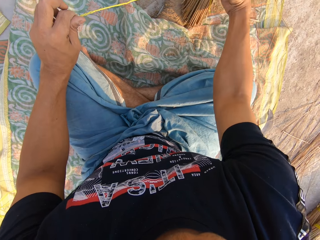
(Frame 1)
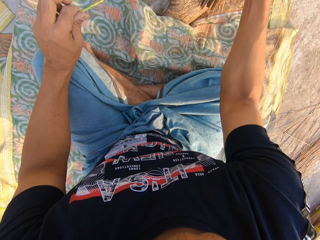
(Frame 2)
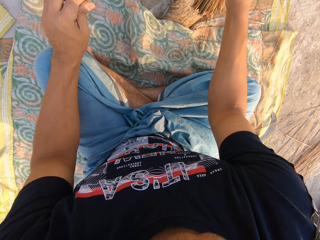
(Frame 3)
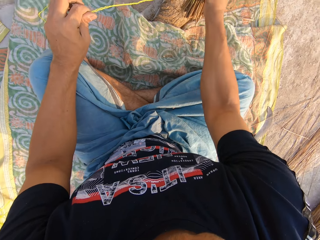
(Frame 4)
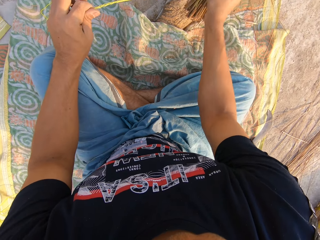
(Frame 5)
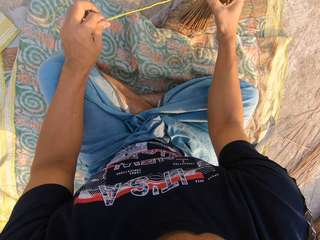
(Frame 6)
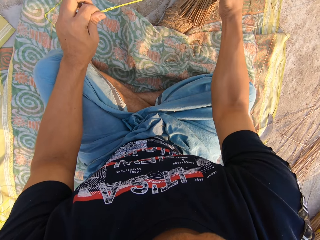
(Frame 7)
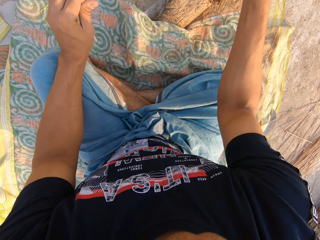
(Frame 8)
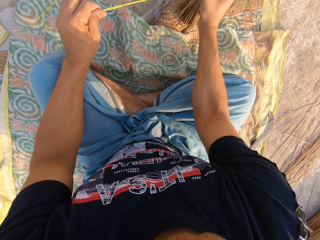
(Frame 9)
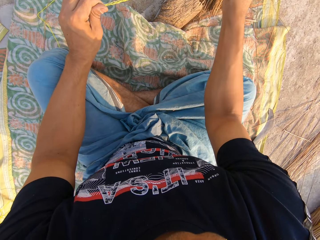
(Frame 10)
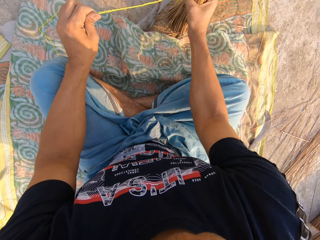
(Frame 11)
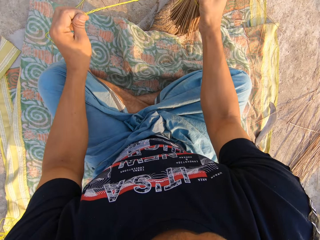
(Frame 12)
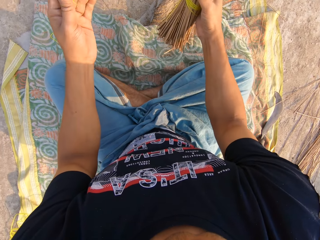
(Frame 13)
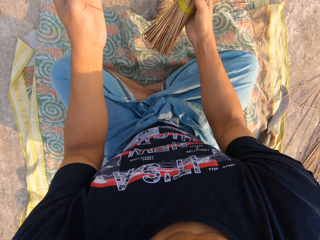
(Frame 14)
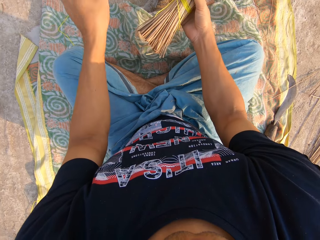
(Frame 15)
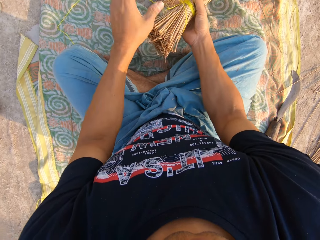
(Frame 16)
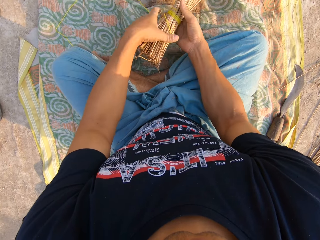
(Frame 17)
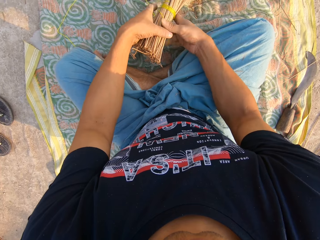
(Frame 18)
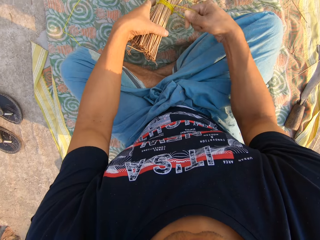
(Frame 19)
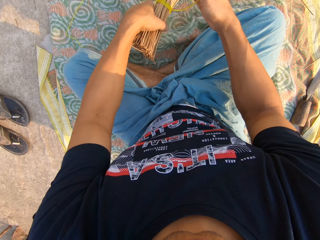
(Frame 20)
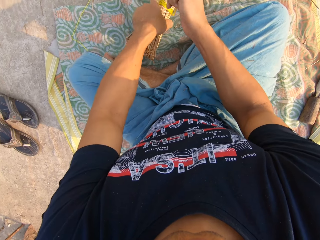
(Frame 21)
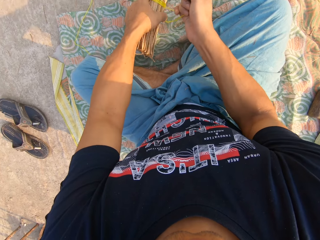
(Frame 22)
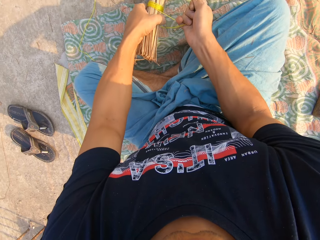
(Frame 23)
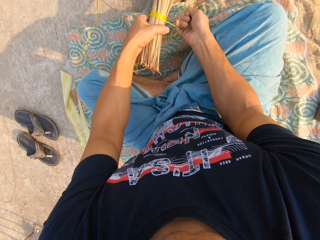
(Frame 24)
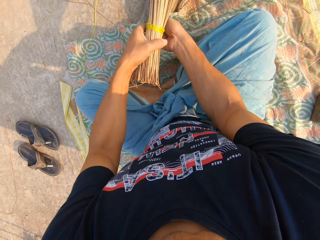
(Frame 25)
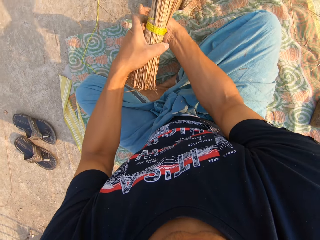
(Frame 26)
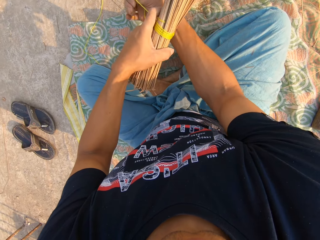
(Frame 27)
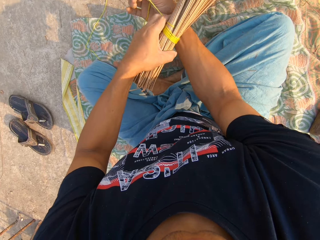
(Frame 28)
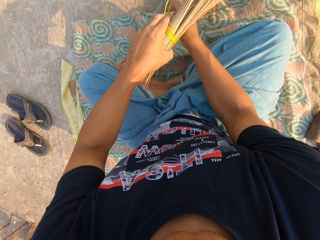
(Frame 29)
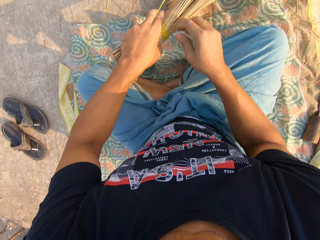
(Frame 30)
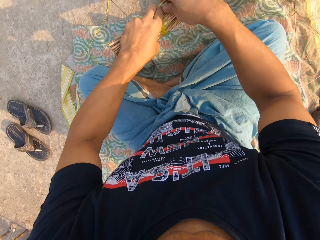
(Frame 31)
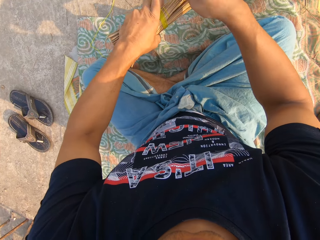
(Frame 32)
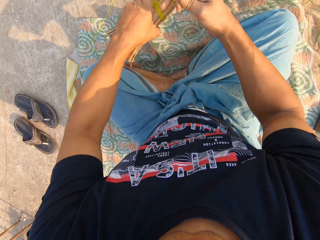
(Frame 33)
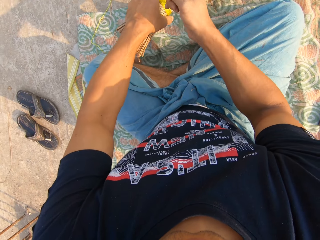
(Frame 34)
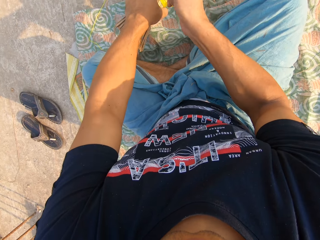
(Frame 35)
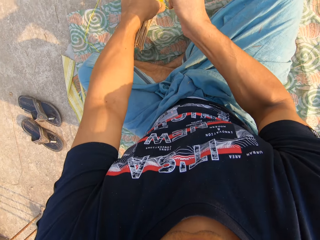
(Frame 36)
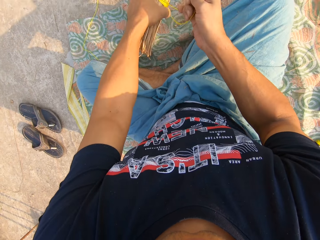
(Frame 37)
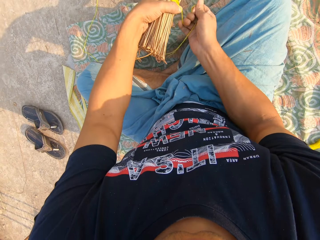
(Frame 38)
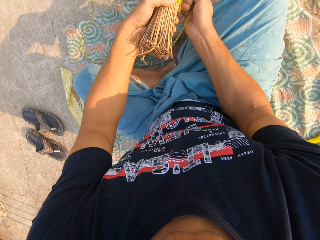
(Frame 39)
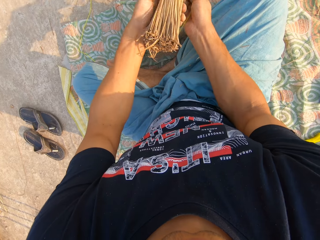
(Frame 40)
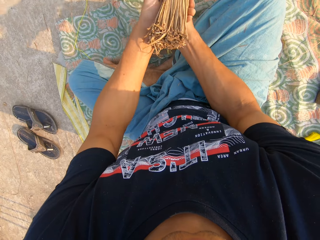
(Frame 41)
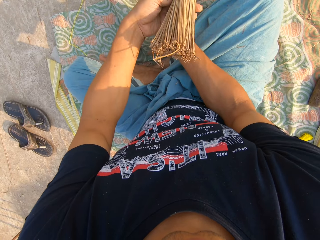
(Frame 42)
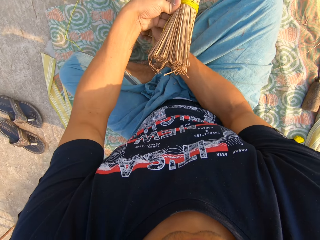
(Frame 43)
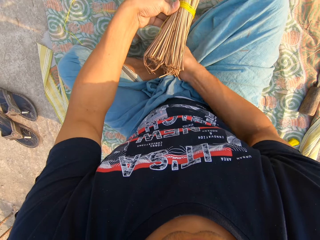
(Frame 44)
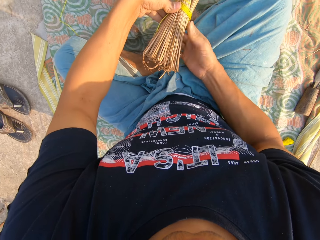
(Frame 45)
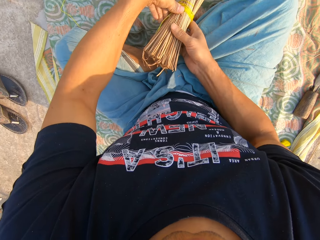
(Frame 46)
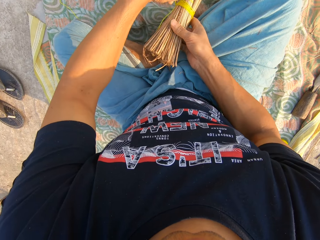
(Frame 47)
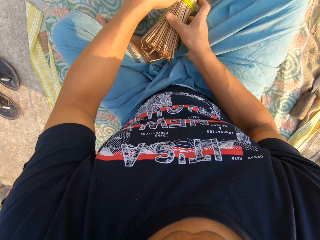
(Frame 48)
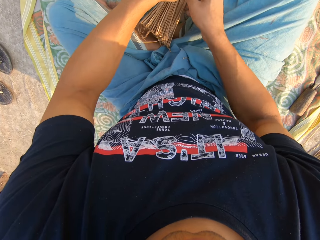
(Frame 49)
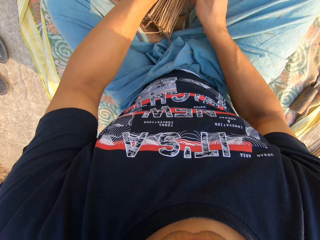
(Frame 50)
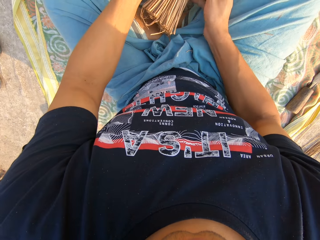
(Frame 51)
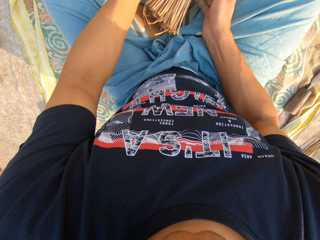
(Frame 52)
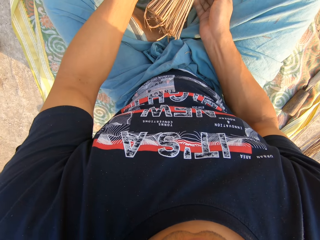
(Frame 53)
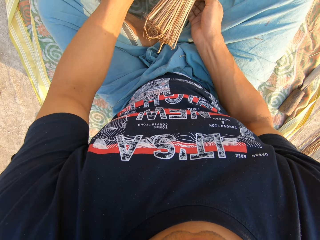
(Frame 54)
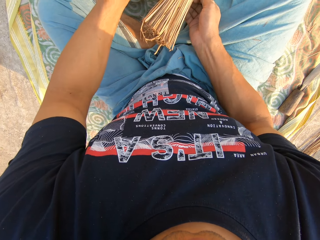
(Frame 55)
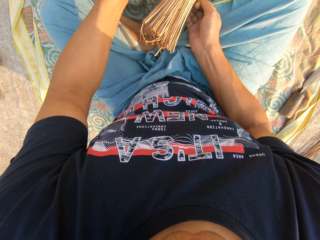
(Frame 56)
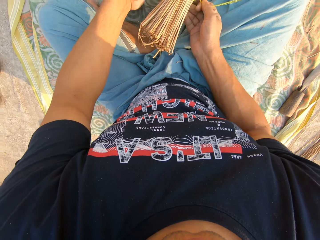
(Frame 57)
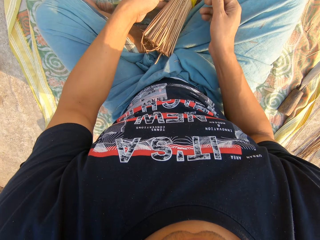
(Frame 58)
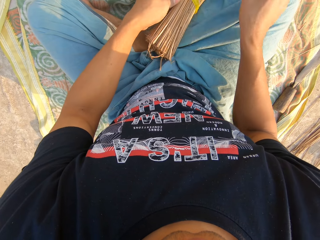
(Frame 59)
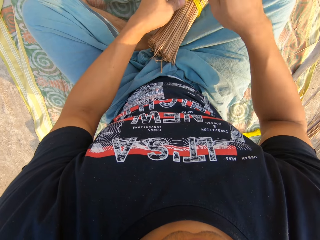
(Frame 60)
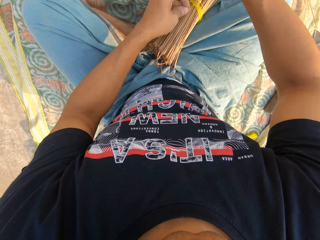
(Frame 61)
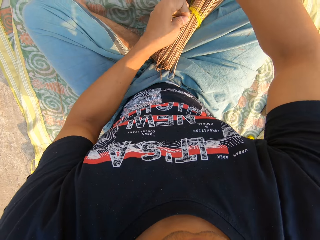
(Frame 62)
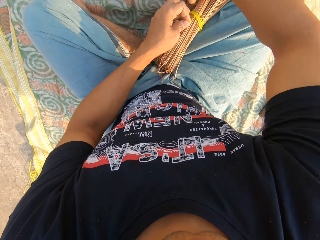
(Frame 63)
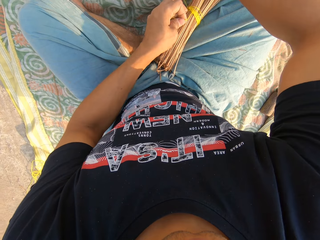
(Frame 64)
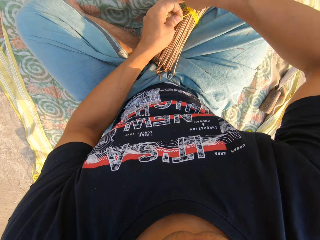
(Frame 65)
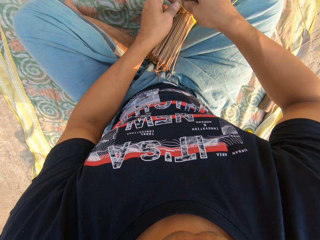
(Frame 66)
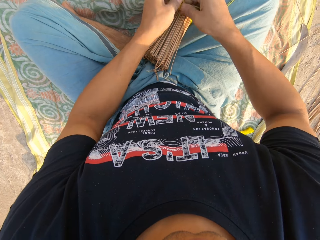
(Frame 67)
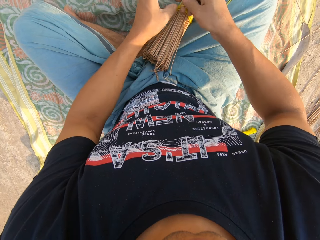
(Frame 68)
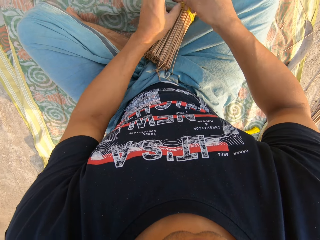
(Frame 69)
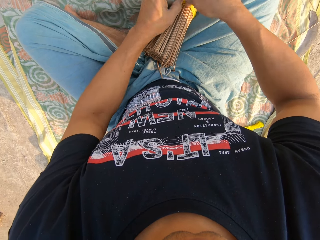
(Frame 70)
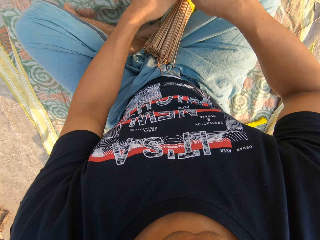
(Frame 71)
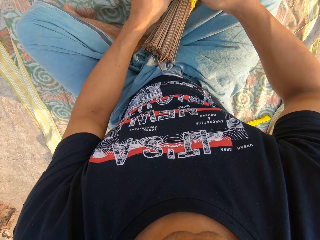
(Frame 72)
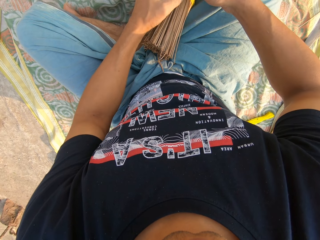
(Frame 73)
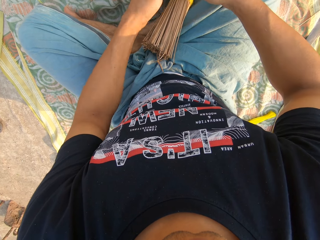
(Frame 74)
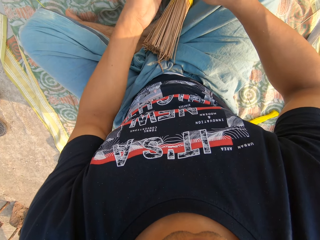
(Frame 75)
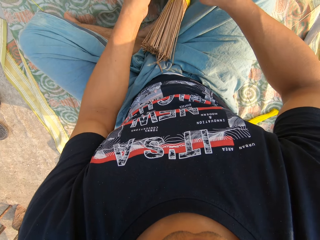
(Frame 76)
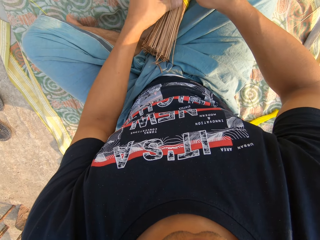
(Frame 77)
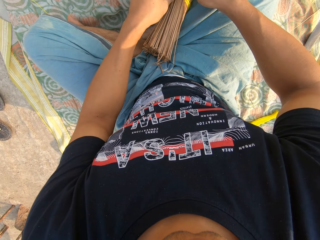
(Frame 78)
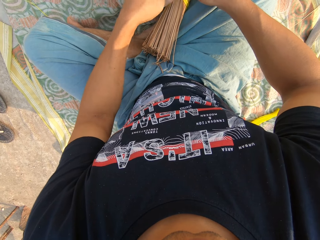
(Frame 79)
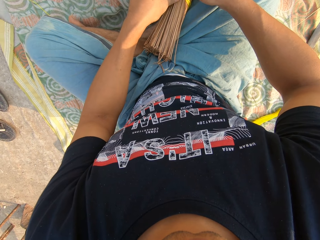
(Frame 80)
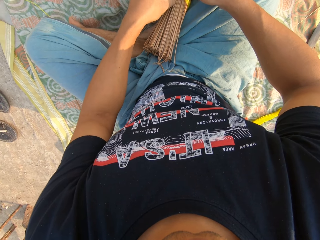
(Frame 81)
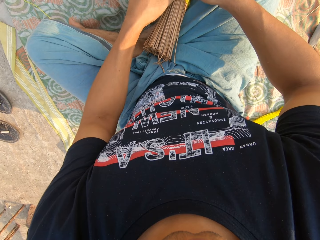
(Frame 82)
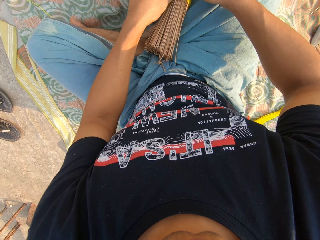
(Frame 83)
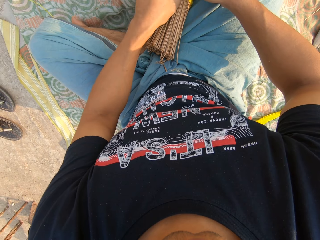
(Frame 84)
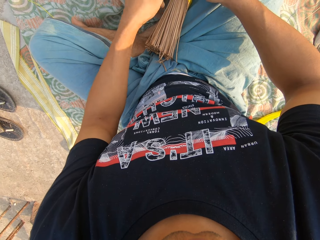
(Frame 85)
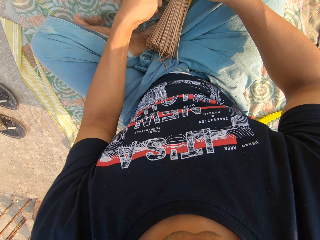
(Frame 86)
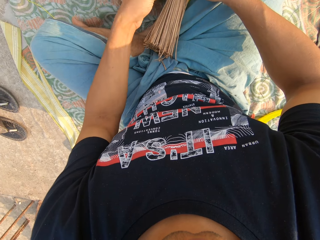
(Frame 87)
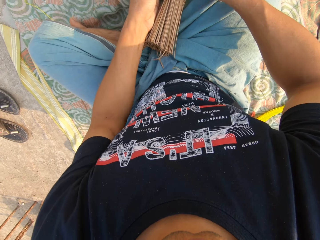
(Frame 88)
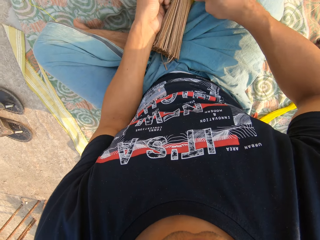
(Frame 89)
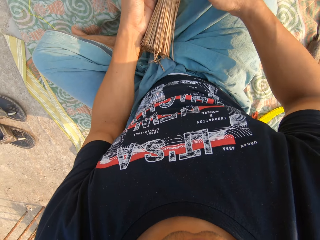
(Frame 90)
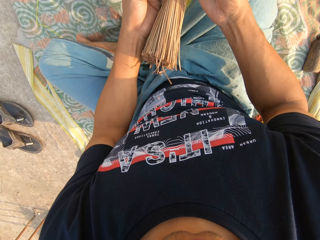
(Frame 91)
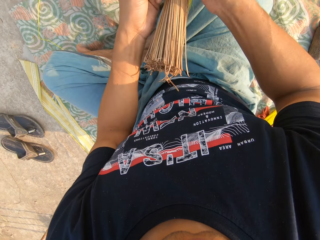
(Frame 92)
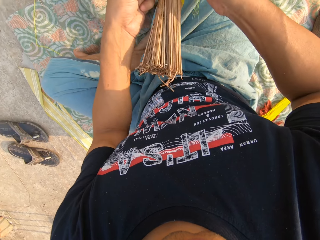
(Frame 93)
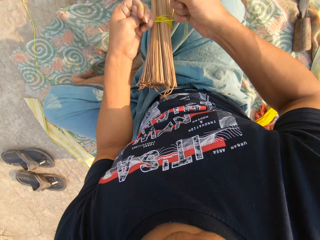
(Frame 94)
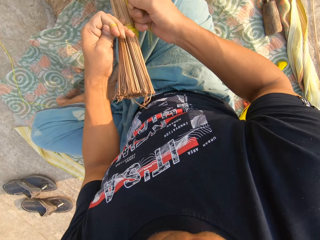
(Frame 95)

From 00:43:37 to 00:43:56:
The camera wearer picks up the broom. He places the broom in his left hand. He pulls on the rope. He ties the rope around the broom with his right hand. He ties the rope around the broom with both hands.

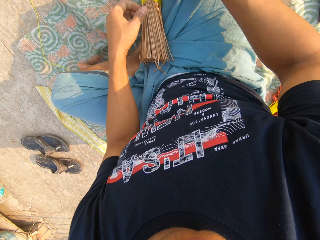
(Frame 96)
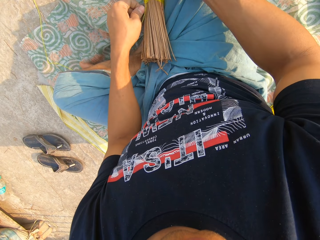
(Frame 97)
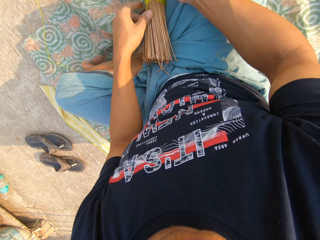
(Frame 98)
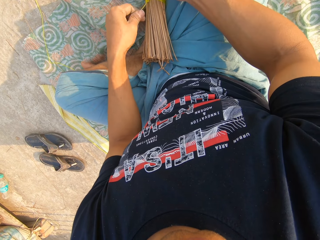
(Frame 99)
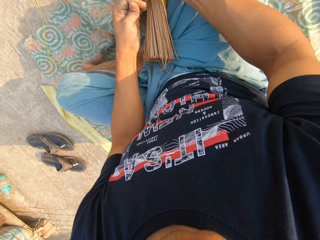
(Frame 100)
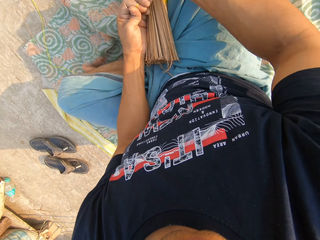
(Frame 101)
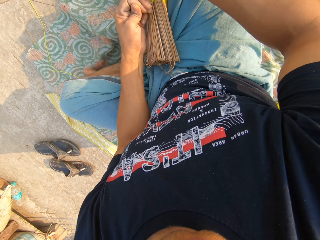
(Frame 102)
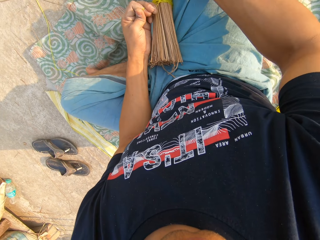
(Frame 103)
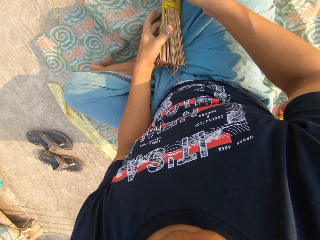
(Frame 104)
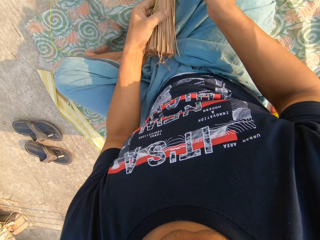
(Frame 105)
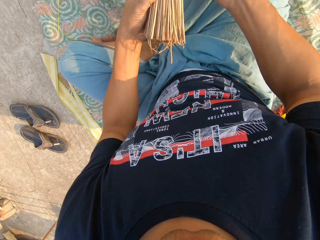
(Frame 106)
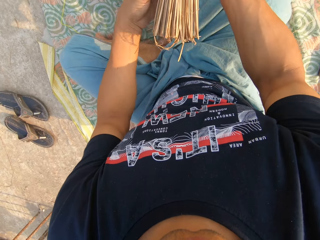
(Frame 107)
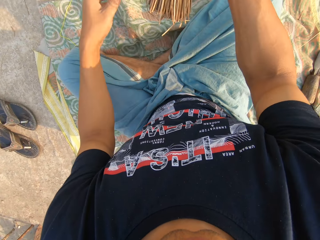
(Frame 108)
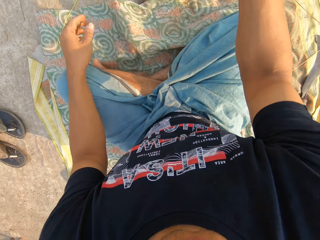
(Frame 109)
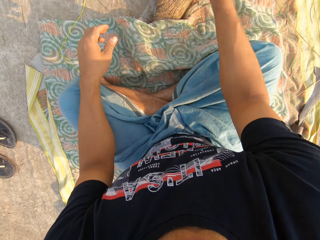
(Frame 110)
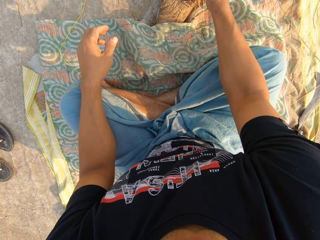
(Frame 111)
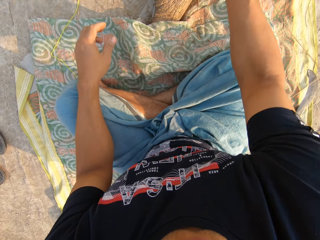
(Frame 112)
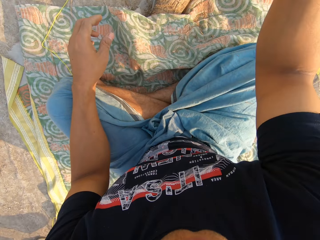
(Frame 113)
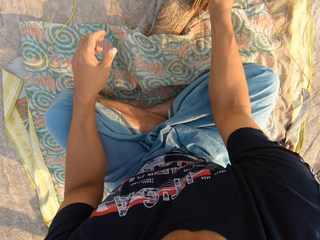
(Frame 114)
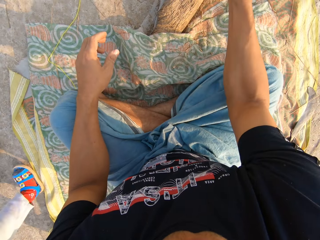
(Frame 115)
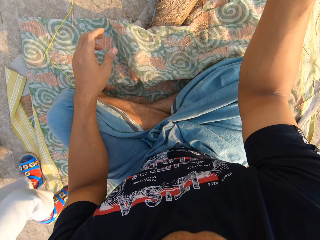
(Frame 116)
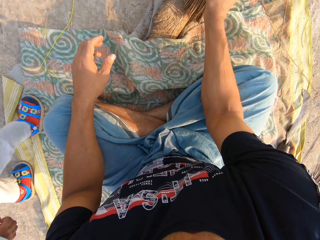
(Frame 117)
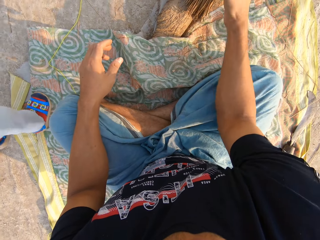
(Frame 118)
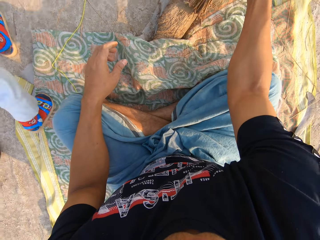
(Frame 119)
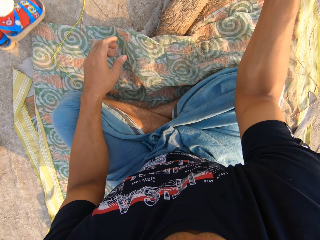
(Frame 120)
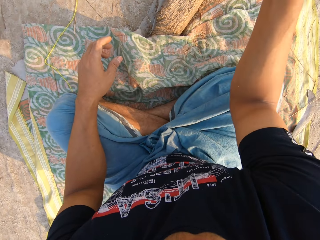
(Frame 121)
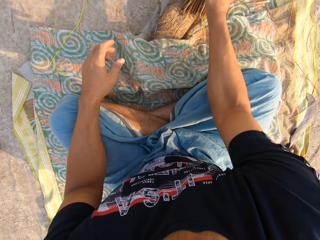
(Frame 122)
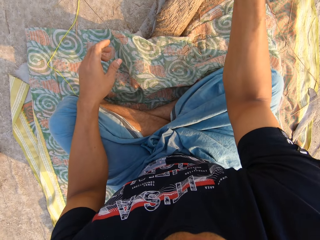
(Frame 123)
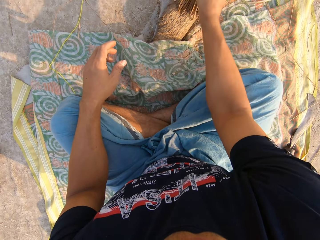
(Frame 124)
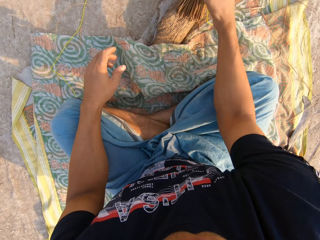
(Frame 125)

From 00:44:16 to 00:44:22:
The camera wearer picks up the broom. He places the broom in his right hand. He hits the broom on the board. A person walks by the camera wearer. The camera wearer hits the broom on the board.
